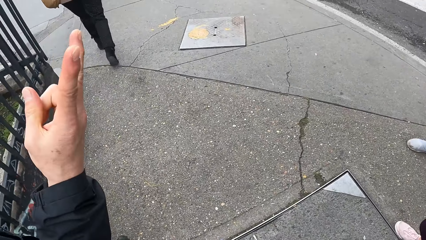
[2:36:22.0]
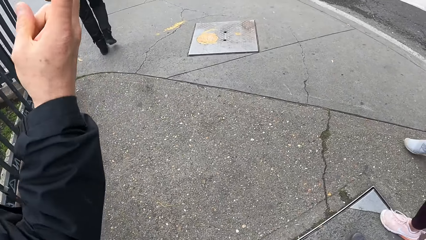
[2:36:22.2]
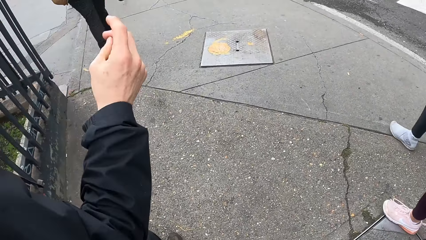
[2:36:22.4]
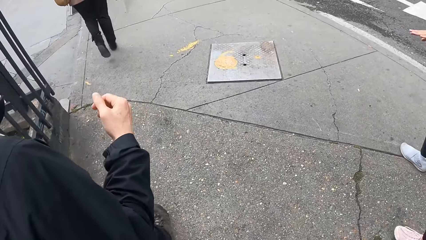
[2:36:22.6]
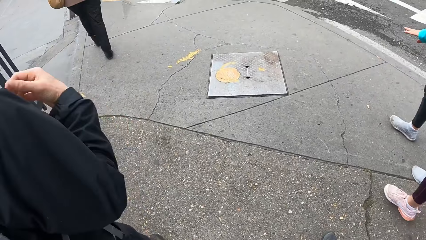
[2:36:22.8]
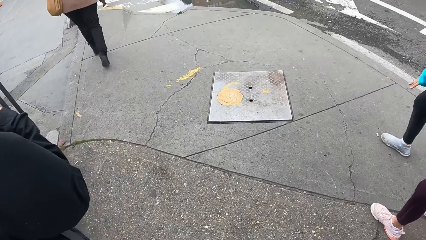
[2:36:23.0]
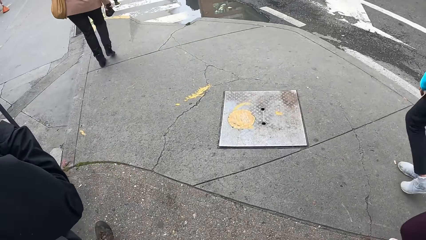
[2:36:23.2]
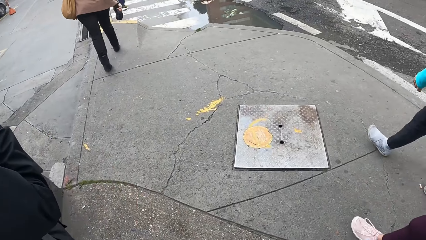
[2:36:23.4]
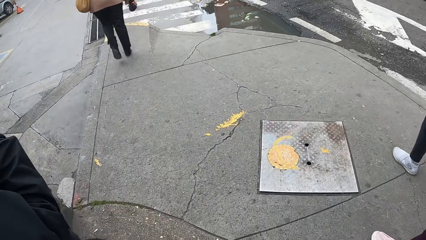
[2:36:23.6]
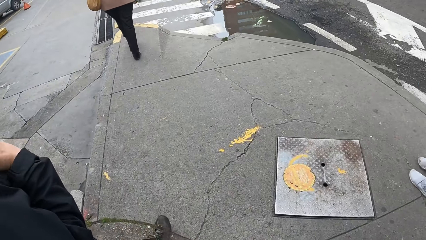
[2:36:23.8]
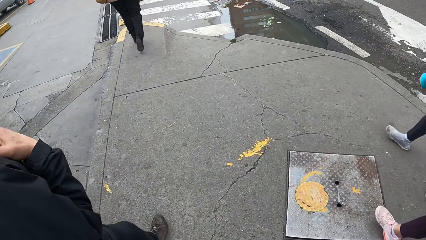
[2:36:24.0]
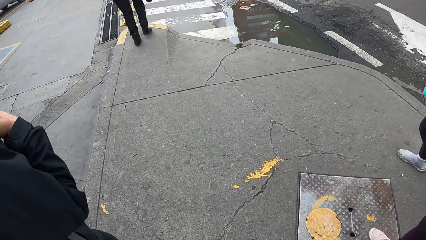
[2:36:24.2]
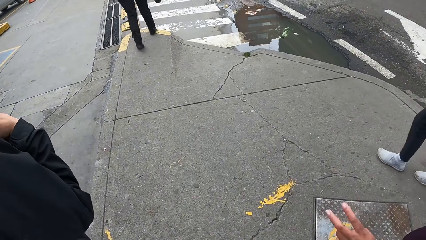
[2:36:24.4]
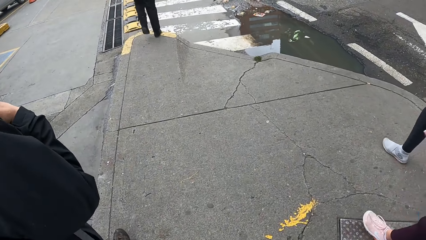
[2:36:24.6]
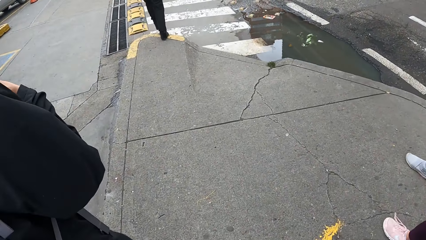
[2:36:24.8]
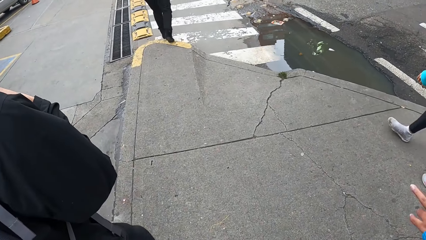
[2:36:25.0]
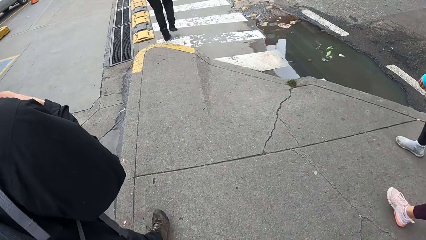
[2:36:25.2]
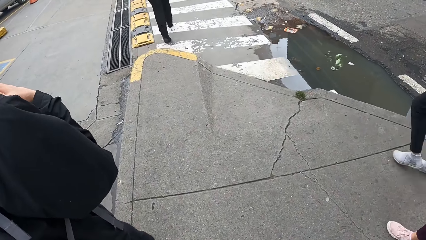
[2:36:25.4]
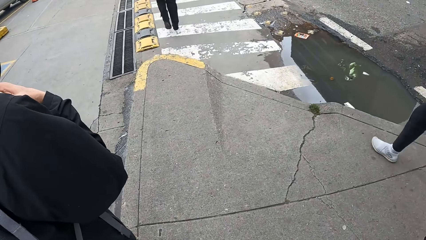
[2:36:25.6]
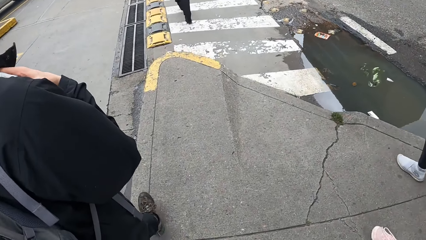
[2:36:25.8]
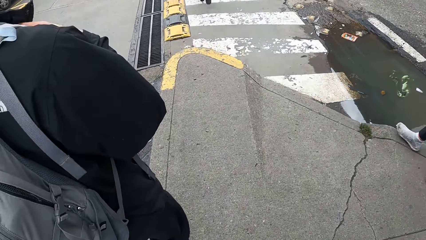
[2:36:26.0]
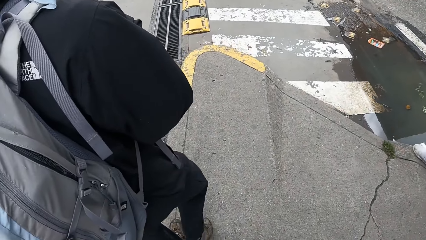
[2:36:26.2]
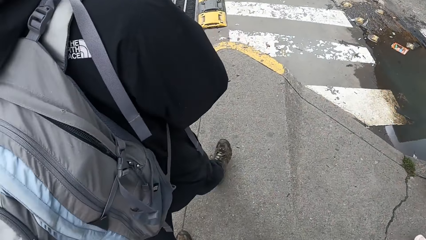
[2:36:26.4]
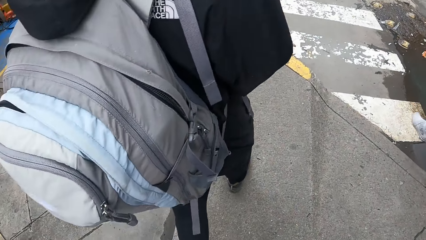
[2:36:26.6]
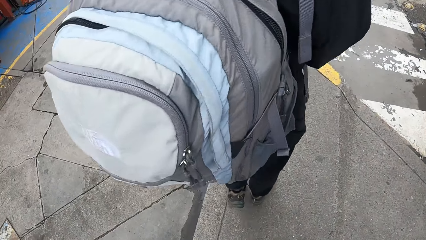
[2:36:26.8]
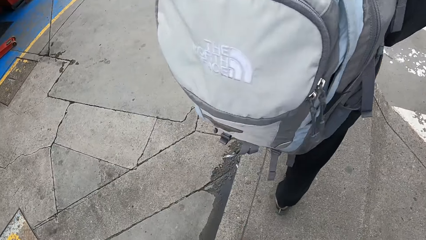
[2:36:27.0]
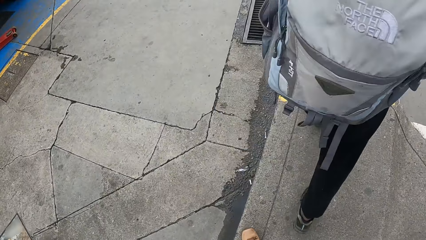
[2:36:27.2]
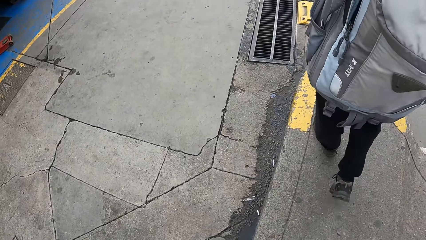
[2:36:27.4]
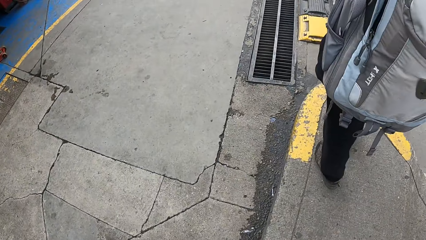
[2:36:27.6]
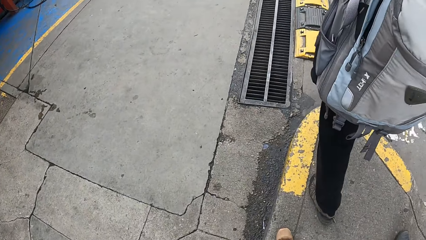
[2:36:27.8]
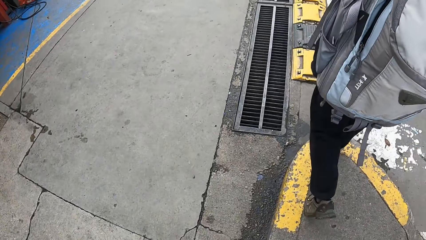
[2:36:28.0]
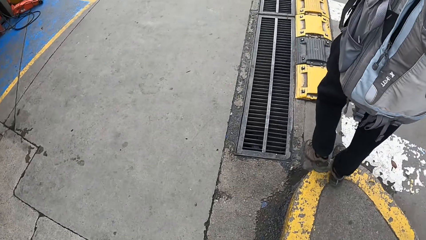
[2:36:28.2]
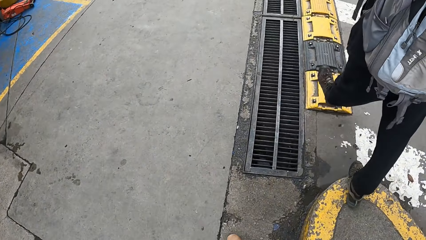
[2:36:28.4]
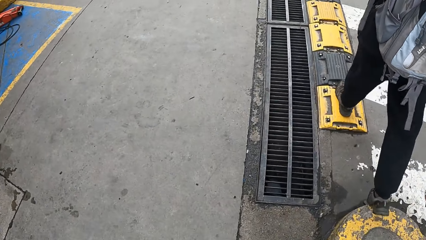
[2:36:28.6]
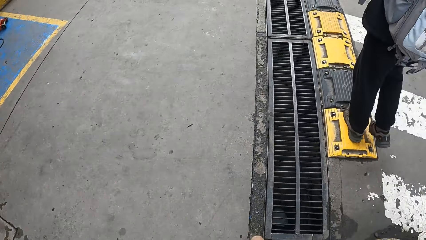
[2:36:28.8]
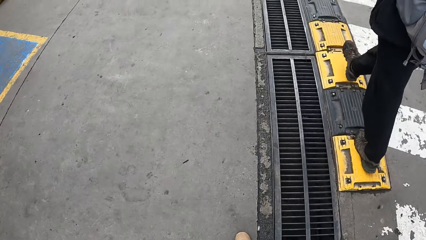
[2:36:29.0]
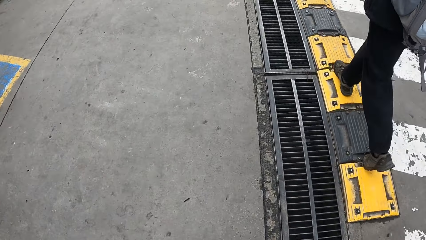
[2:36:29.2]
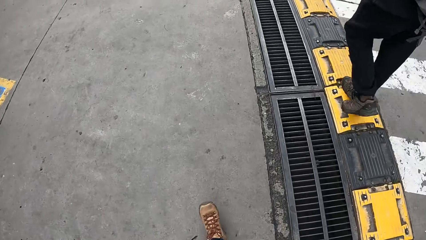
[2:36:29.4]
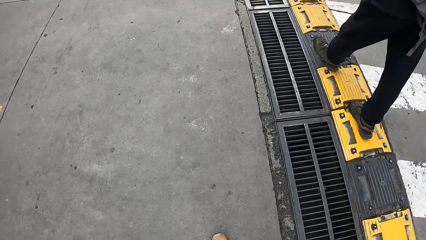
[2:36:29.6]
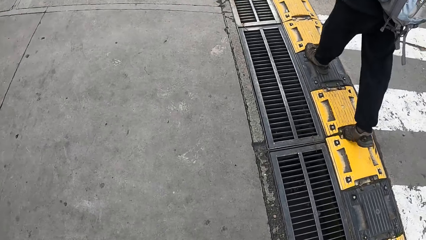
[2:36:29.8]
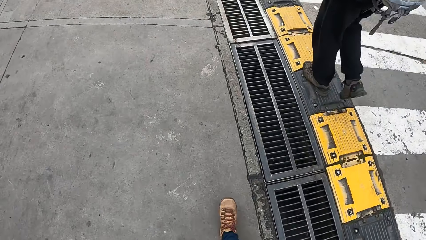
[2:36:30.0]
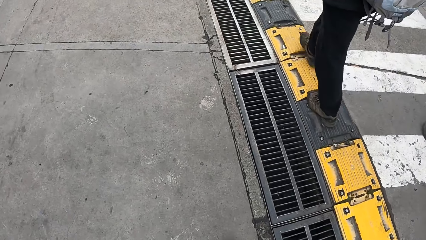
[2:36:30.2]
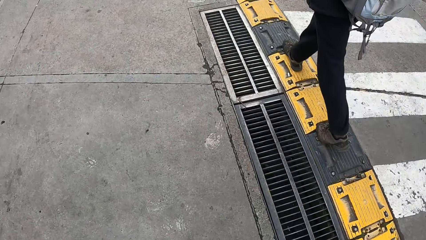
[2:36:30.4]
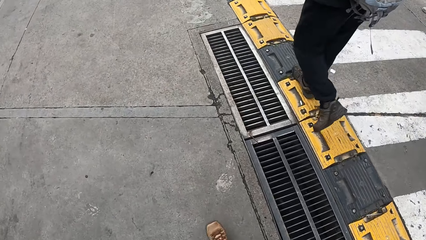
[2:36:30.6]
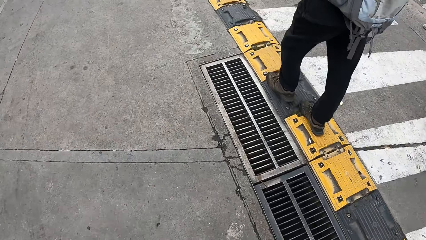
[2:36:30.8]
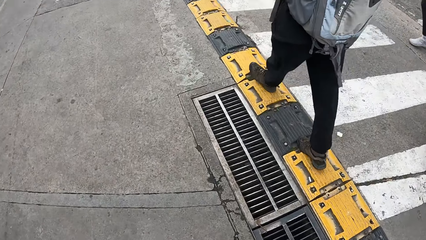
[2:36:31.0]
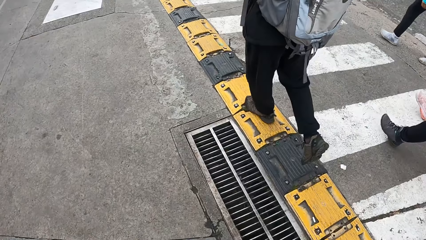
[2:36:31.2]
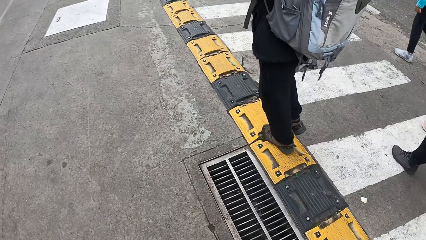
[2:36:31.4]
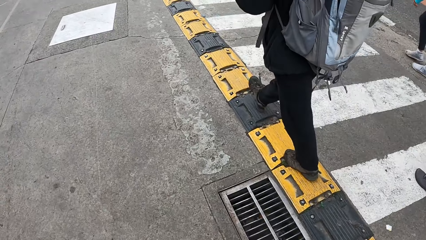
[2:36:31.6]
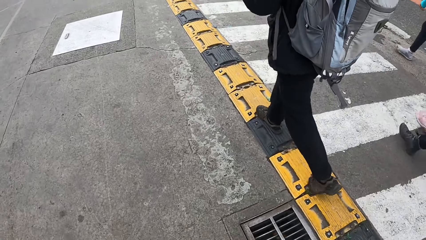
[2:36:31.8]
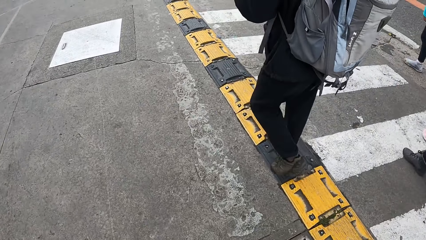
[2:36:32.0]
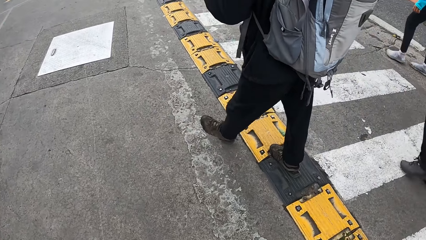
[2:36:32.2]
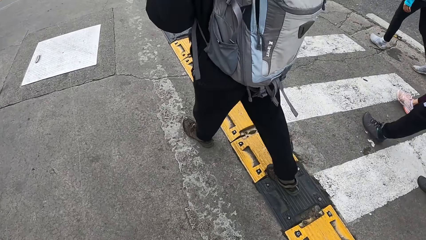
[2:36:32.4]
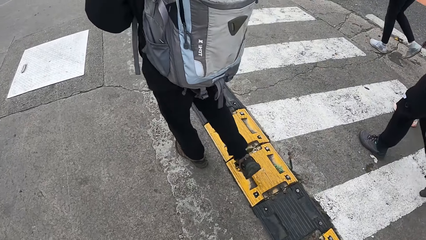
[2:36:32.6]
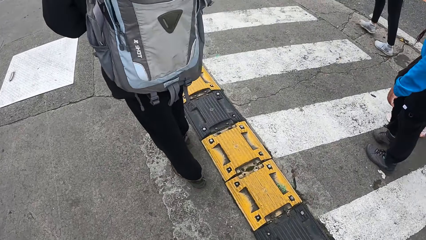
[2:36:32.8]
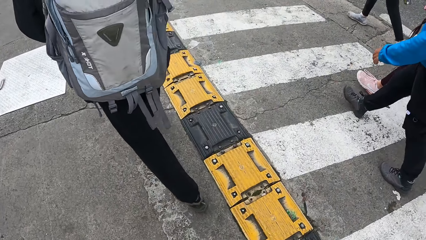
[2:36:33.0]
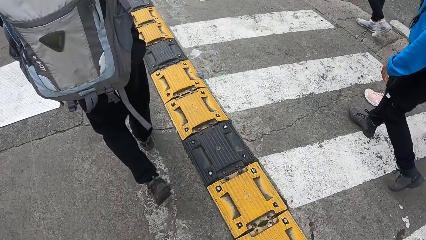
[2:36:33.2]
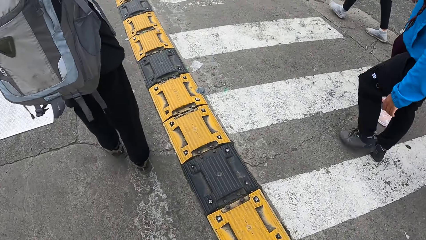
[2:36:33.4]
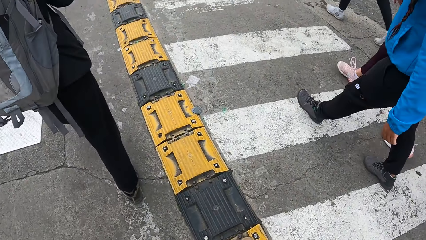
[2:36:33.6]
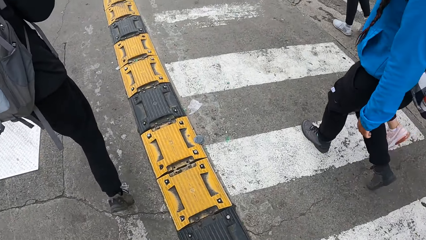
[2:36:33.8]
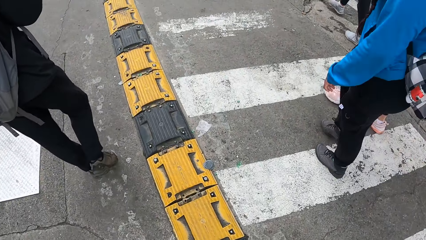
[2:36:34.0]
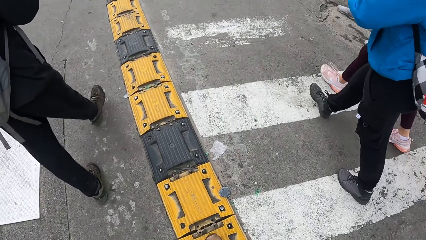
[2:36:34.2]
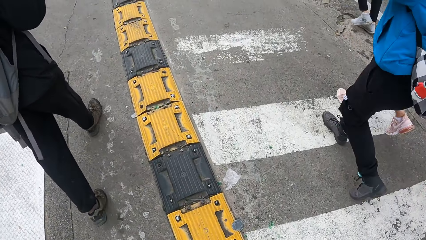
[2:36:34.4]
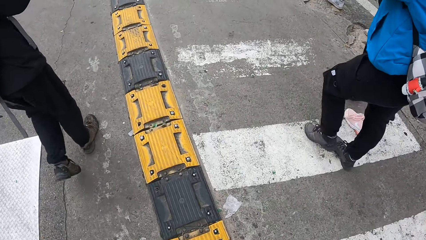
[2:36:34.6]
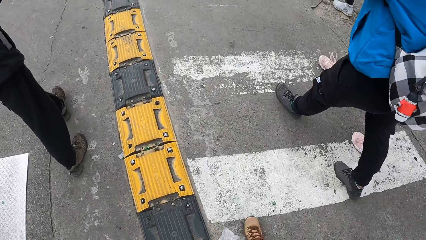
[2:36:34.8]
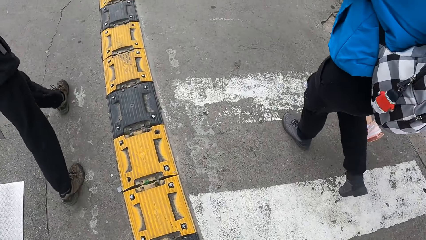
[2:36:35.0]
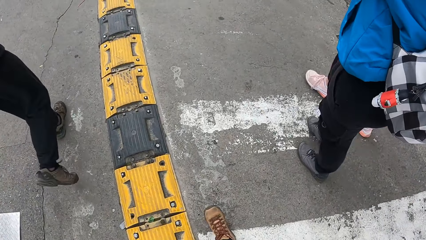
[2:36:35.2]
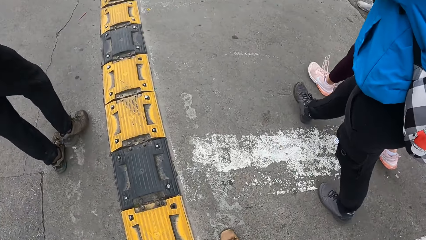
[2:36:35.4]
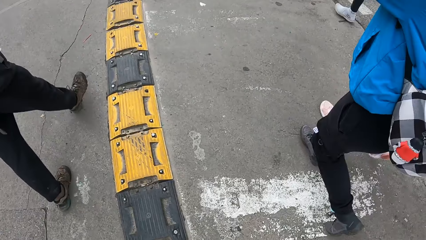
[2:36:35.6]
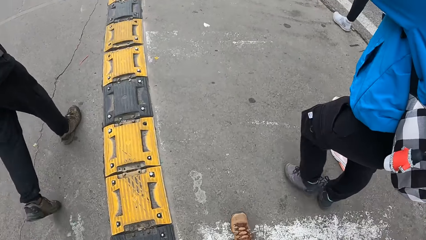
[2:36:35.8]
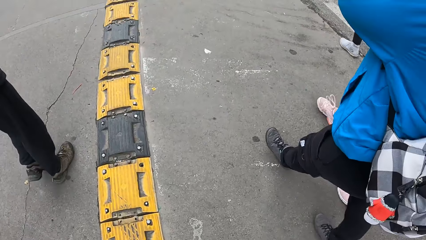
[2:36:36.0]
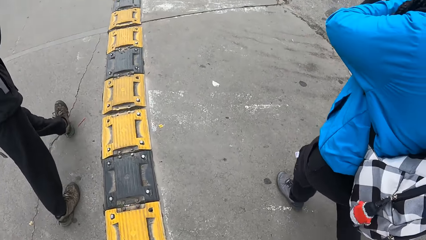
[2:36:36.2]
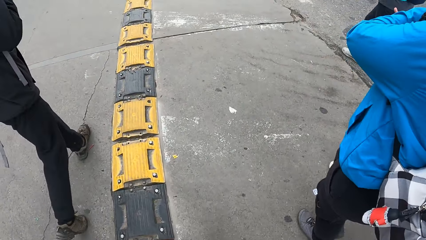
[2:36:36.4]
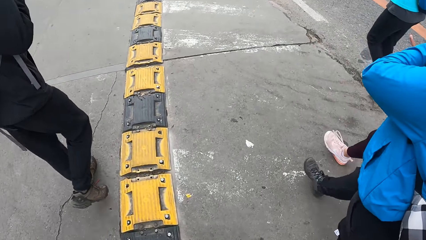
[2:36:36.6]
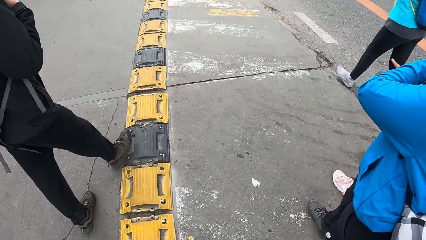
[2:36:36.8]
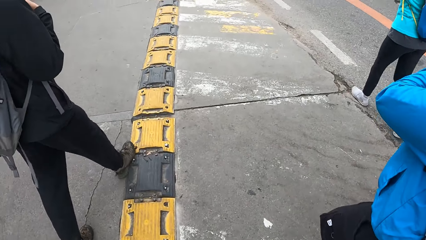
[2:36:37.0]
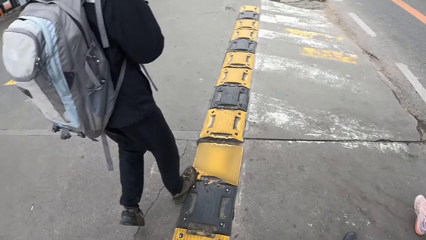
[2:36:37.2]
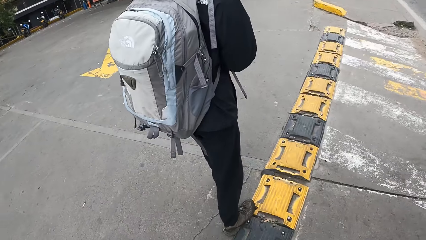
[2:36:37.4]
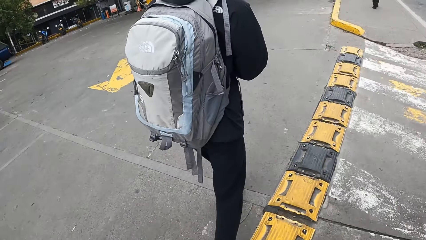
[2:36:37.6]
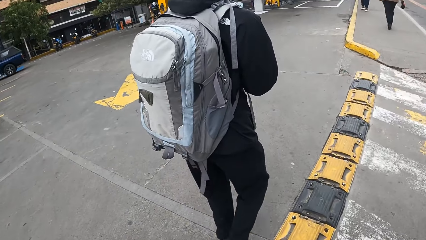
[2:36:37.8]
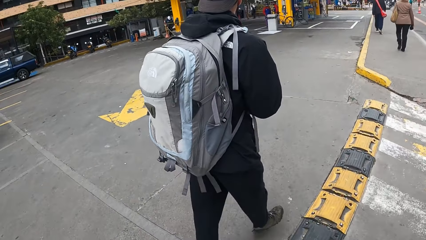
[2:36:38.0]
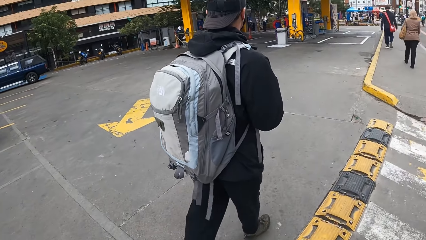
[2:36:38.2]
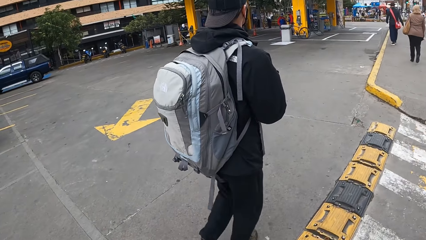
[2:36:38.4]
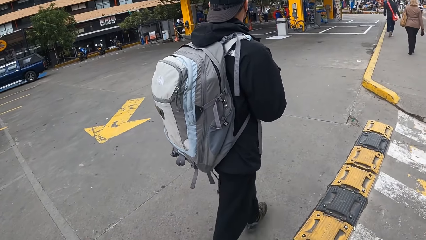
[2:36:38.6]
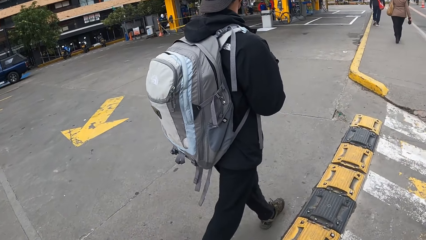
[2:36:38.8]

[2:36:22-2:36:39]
The man interacts with the camera wearer, a woman, another woman and a third woman. A person gestures. The camera wearer crosses on the road with the person and other people.
